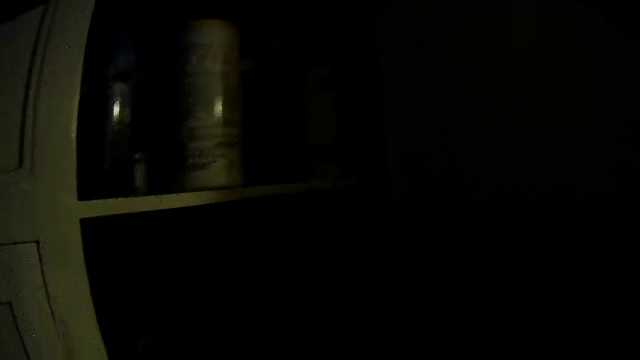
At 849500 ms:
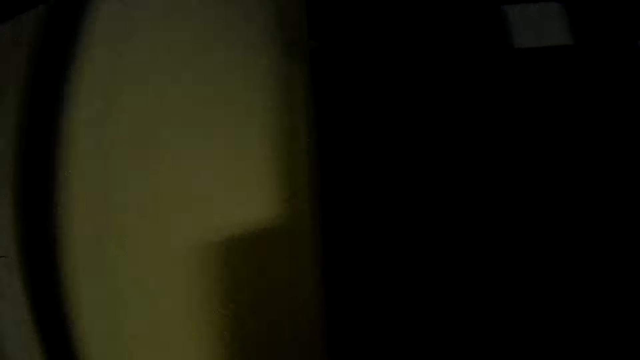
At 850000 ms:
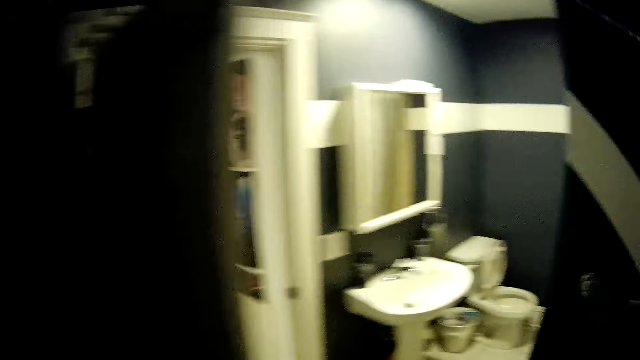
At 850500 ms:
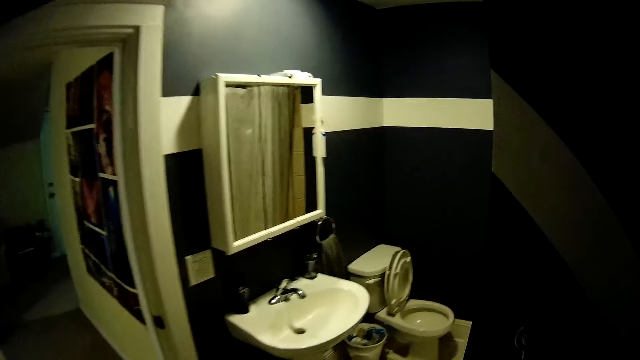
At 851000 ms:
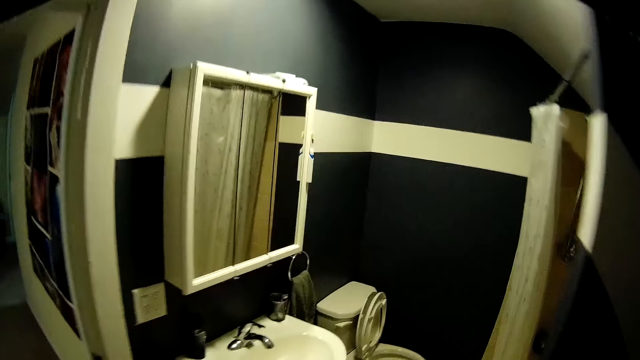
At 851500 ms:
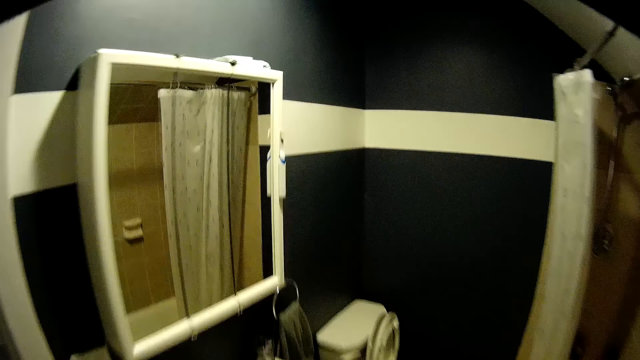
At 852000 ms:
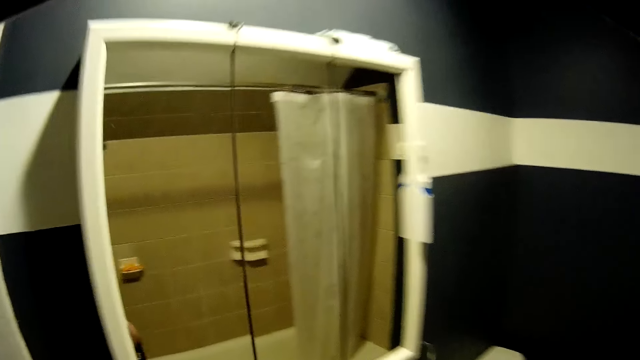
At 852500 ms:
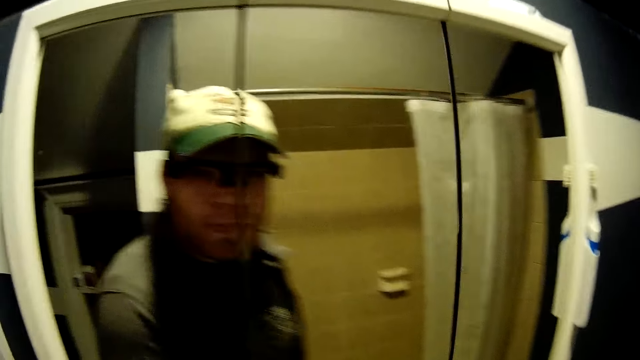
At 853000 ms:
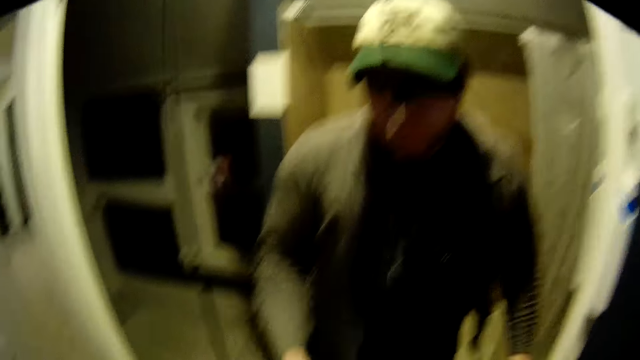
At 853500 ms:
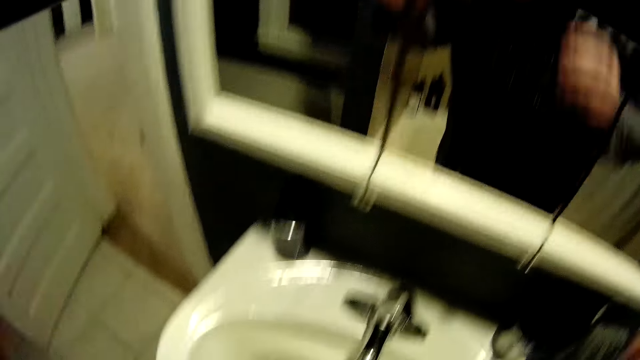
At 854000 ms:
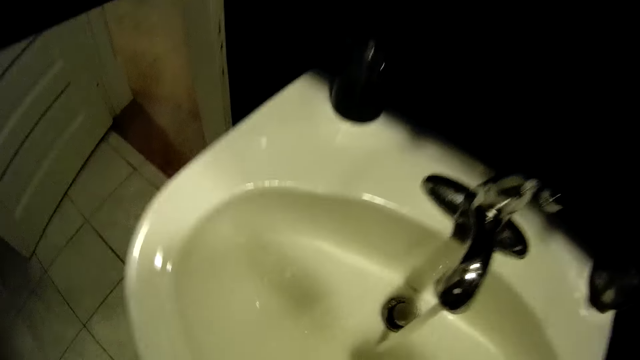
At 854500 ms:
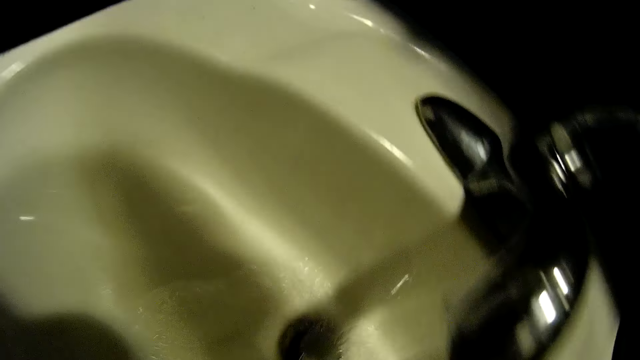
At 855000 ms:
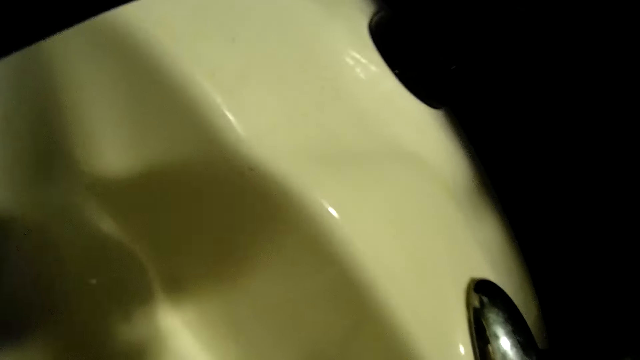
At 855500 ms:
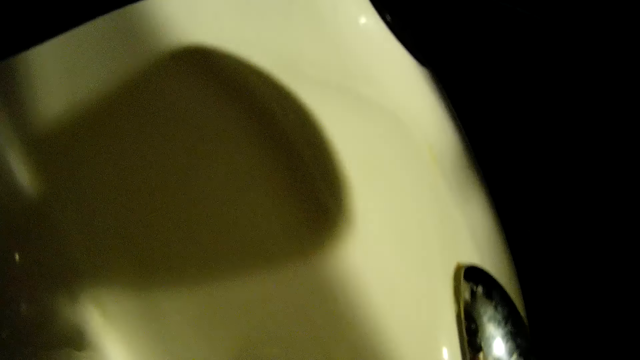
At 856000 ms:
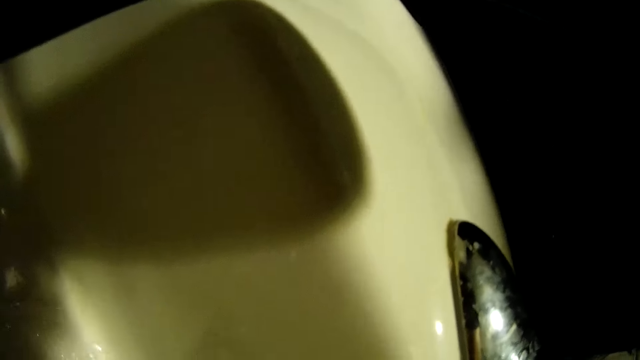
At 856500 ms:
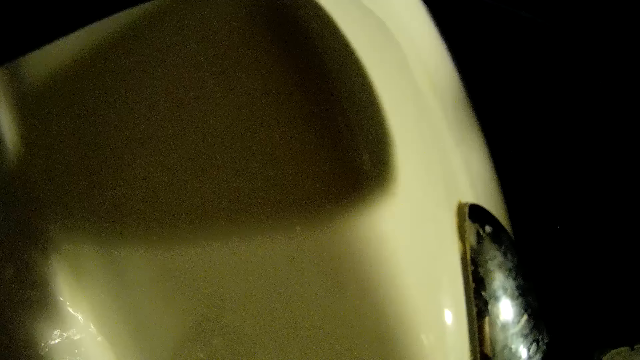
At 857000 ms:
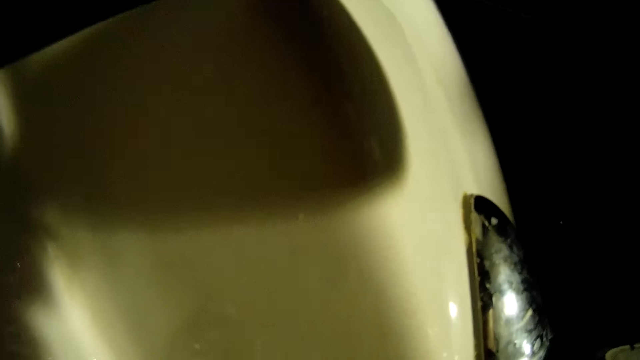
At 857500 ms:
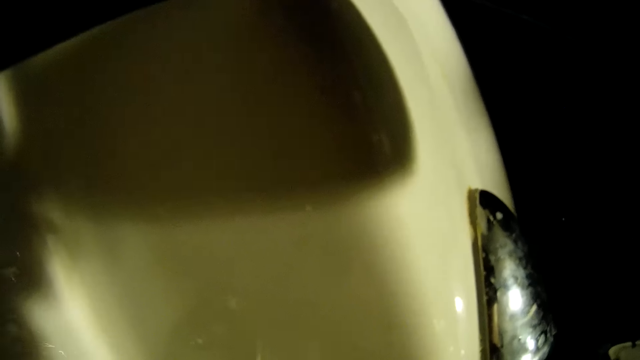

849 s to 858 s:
The camera wearer closes the door. They walk to the toilet sink in the room. They turn on the sink water. They look in the mirror. They bend on the sink.

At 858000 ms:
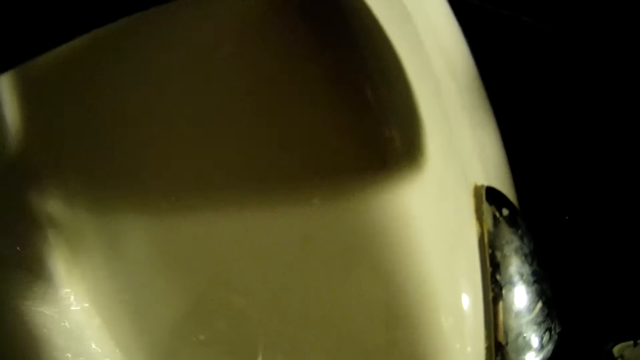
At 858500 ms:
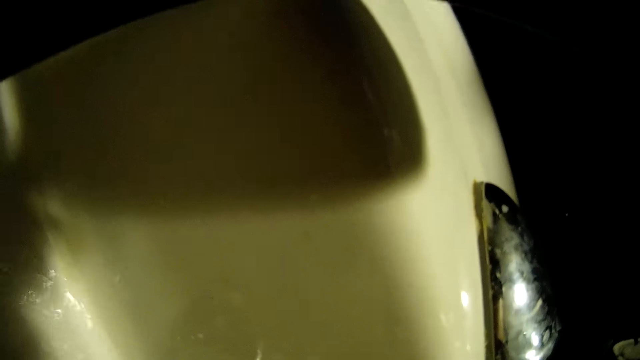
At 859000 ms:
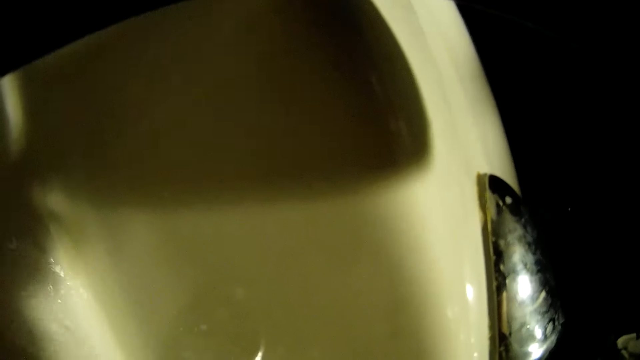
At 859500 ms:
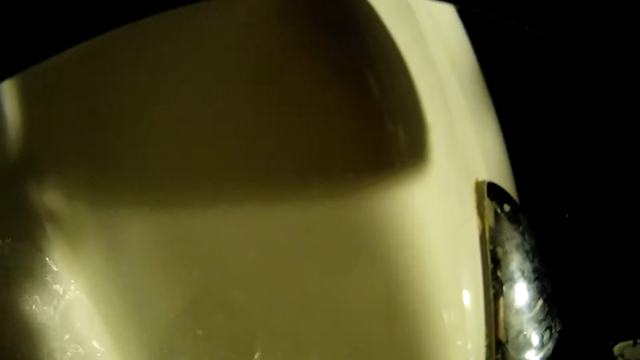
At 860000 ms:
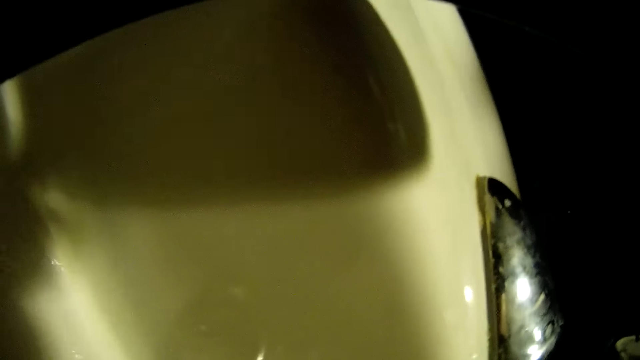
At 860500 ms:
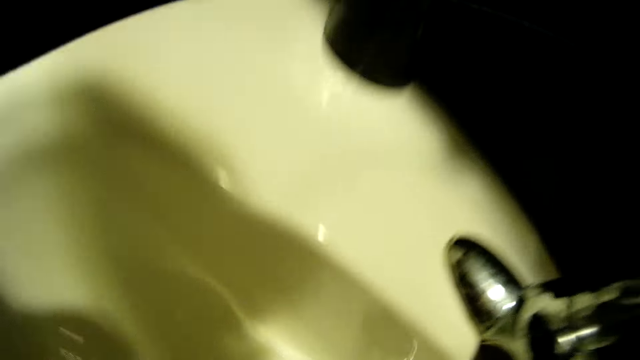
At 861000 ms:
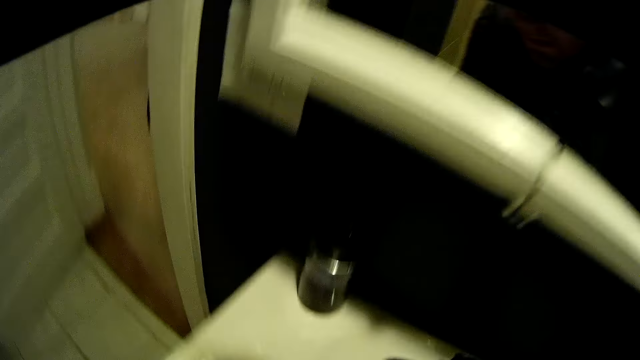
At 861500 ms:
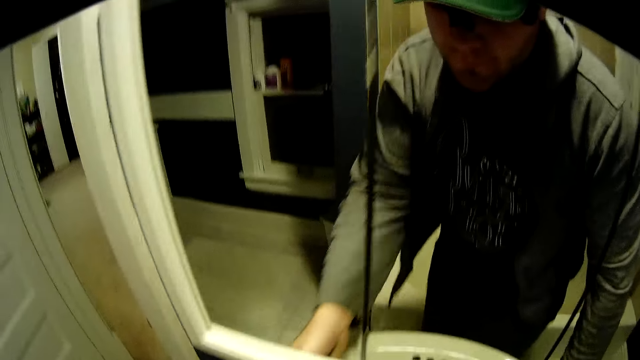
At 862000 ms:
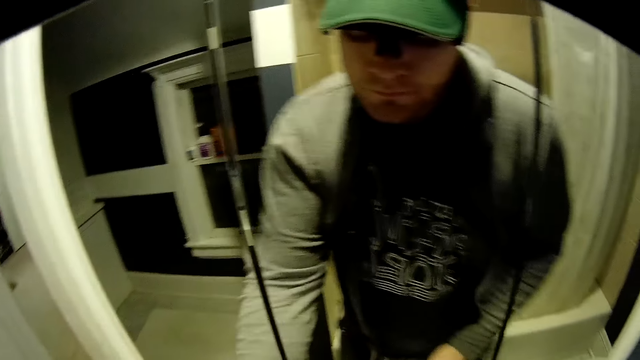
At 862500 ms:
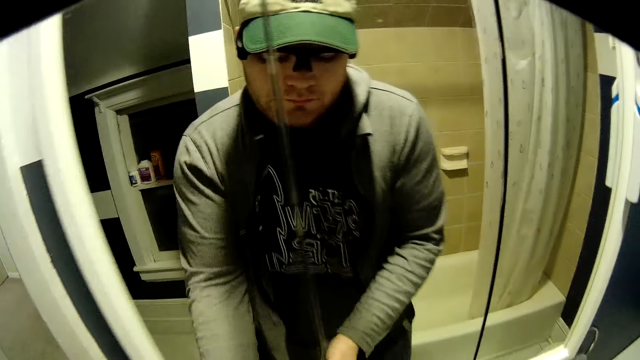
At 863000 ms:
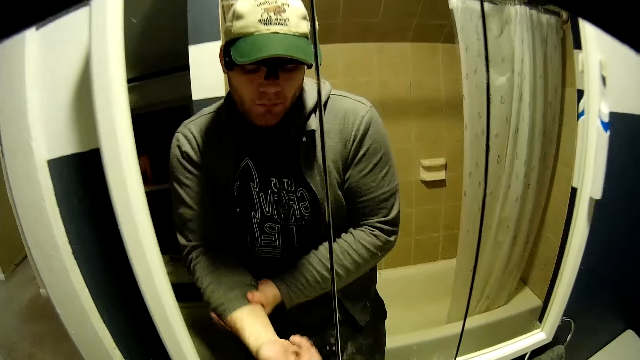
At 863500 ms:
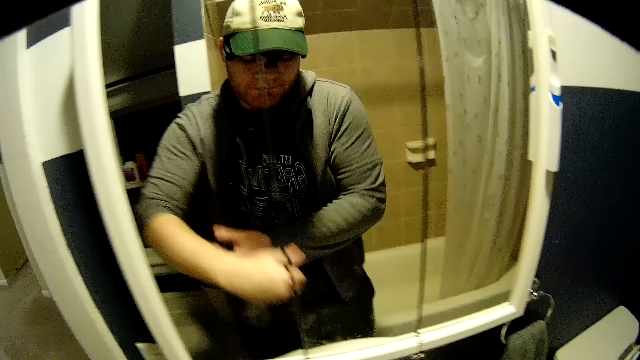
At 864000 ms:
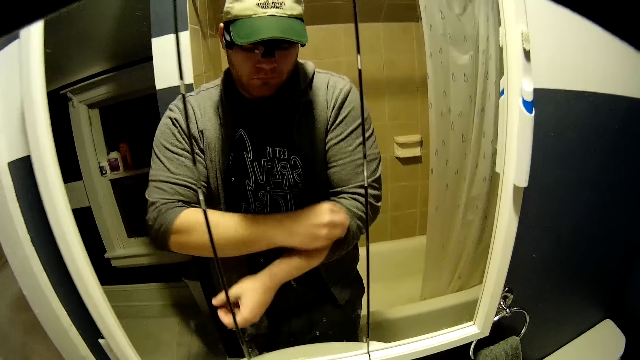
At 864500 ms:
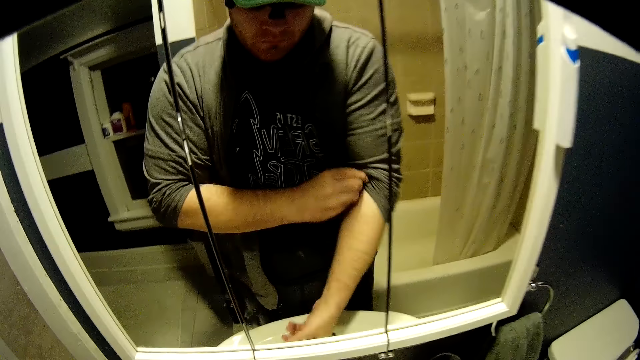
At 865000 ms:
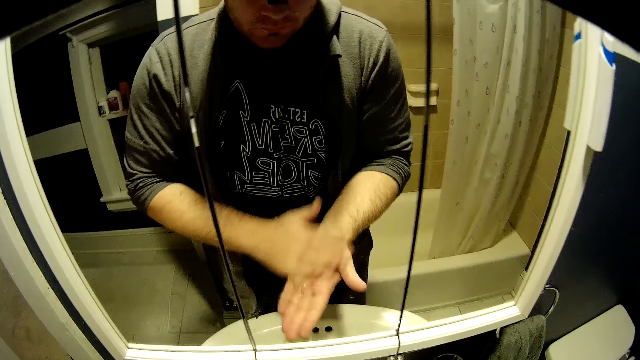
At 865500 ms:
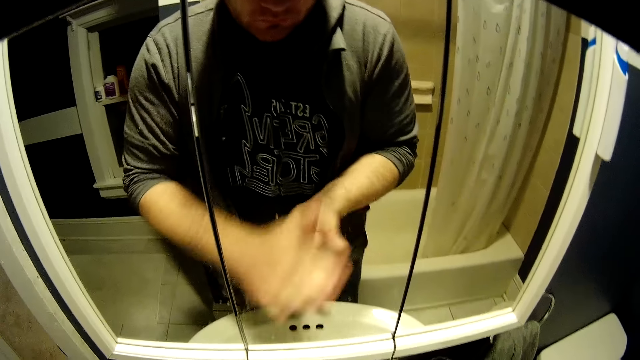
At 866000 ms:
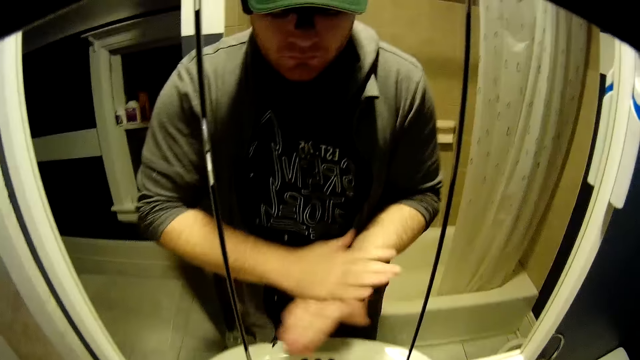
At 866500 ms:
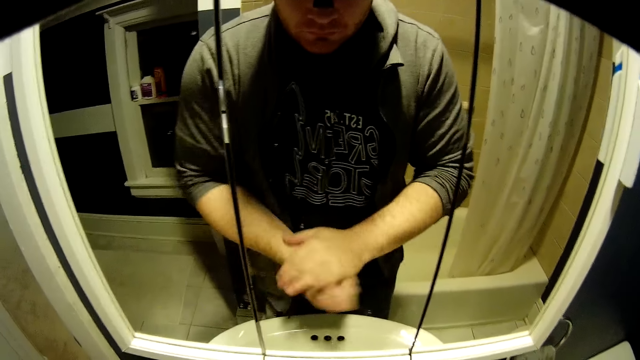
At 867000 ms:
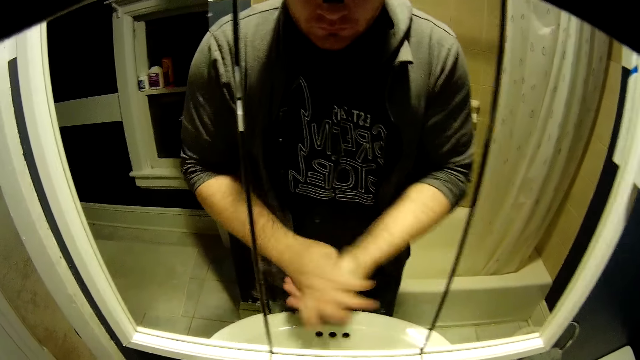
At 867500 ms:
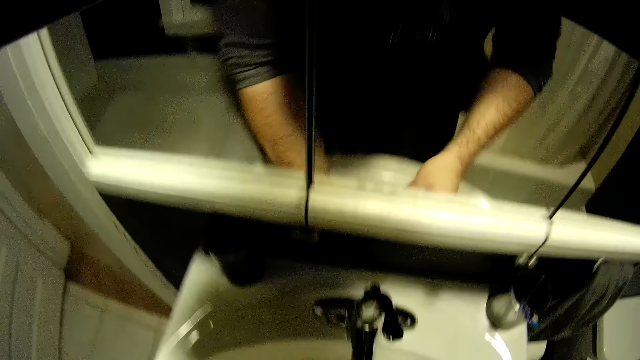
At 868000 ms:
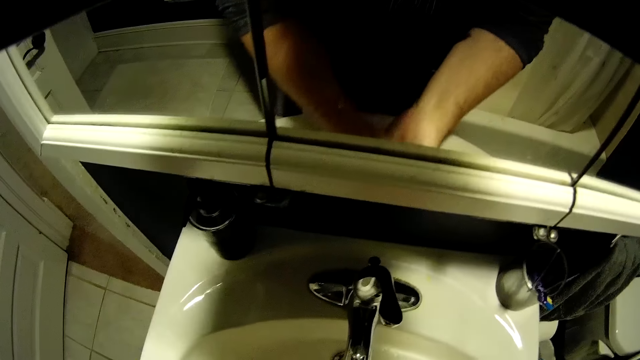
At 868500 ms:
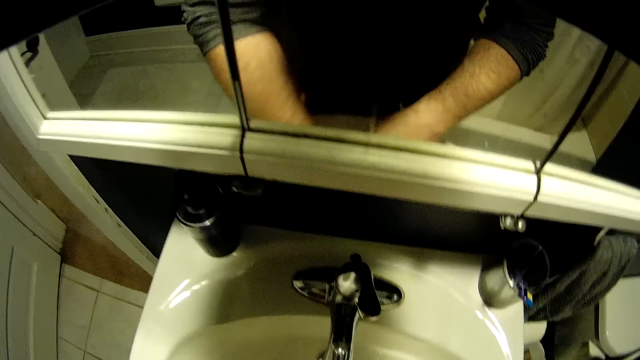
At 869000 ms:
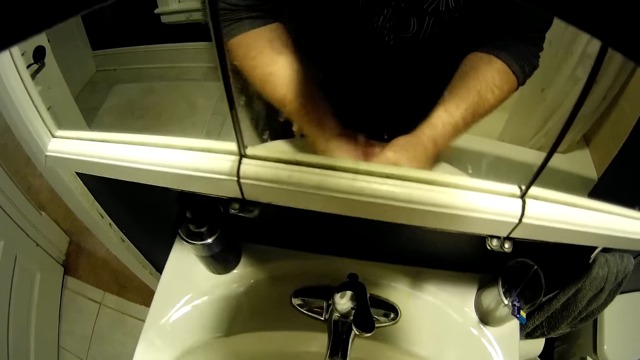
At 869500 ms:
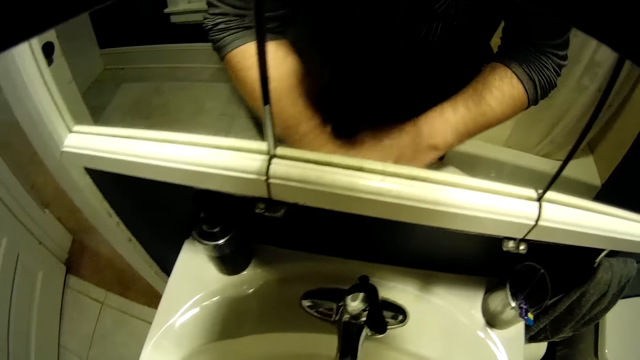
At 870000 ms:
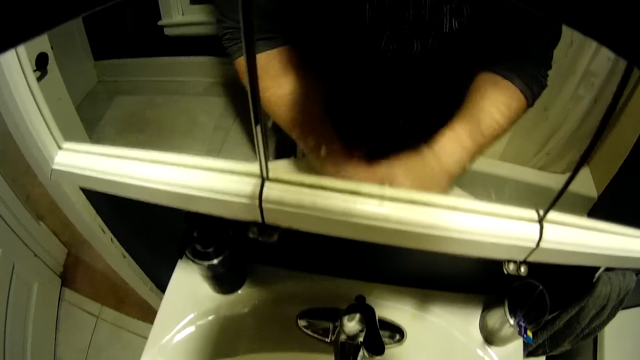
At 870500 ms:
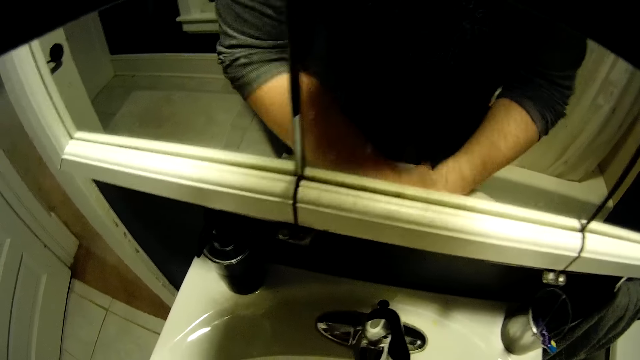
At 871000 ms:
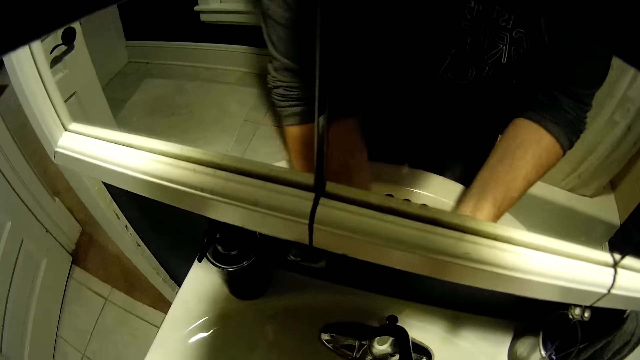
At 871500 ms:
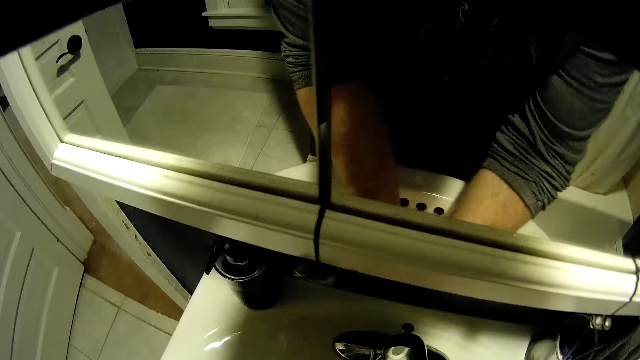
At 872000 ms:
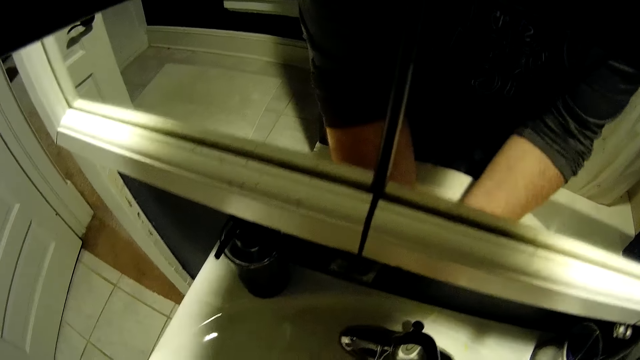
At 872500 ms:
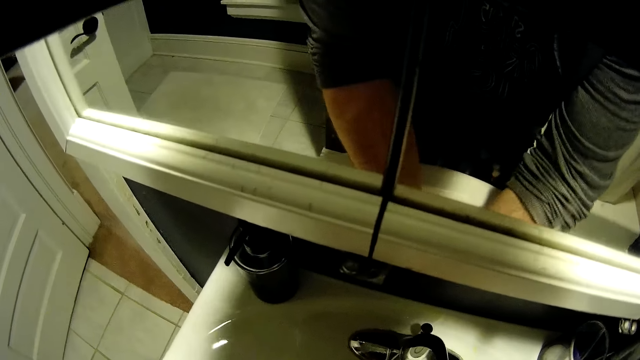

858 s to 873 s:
The camera wearer stands upright. They look in the mirror. They fold the top sleeves with a hand. They wipe their hands. They wash their hands in the sink.
